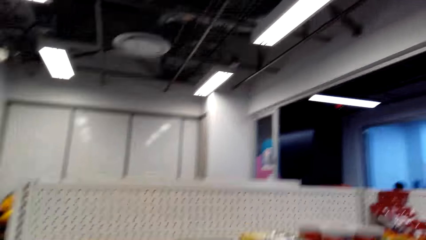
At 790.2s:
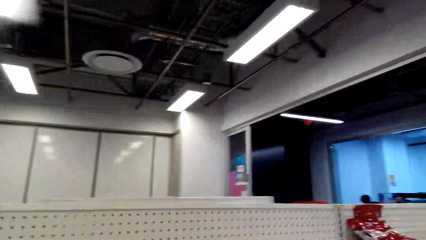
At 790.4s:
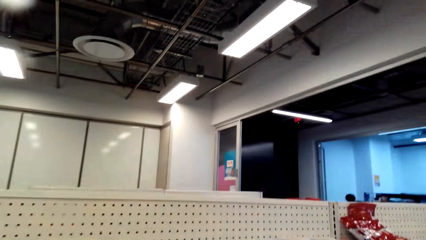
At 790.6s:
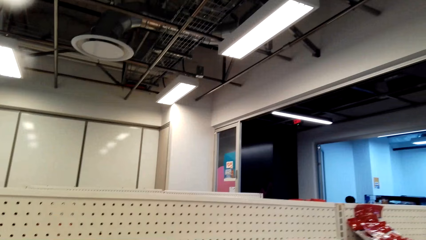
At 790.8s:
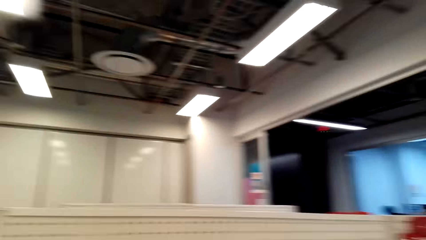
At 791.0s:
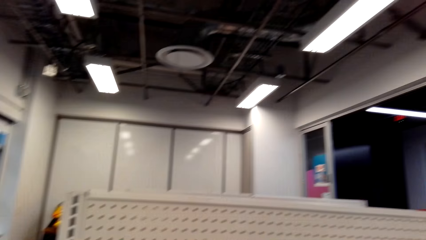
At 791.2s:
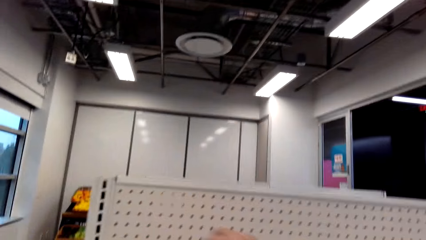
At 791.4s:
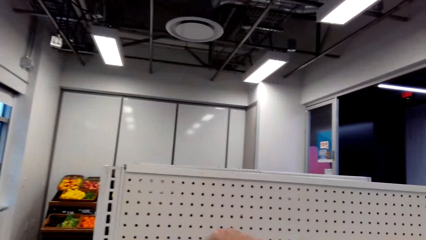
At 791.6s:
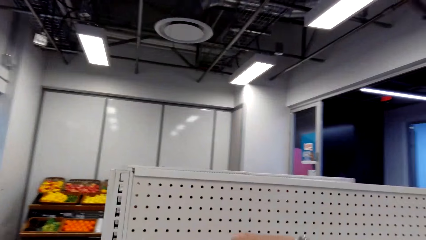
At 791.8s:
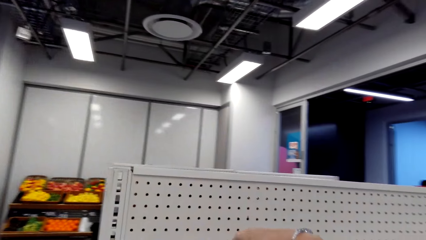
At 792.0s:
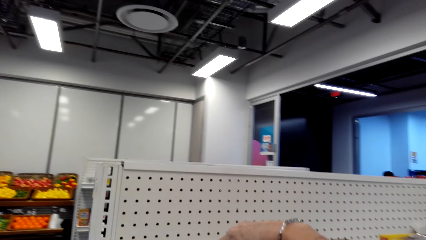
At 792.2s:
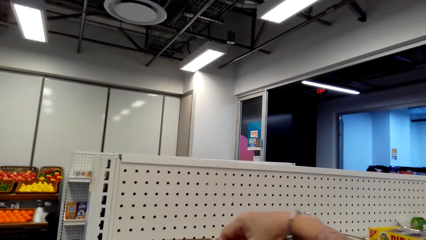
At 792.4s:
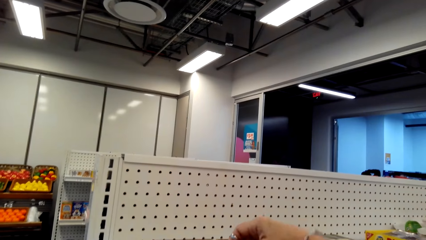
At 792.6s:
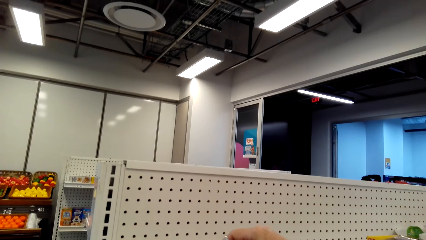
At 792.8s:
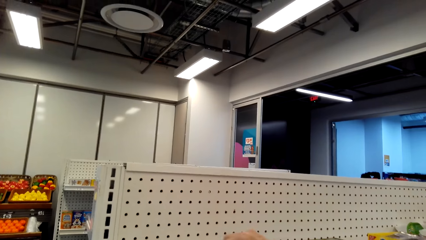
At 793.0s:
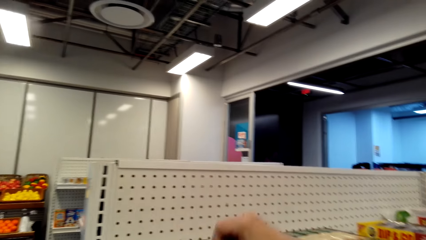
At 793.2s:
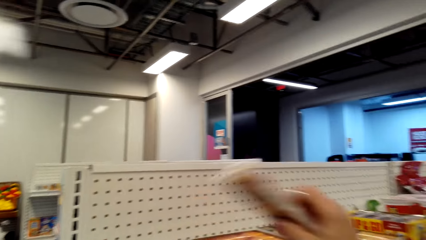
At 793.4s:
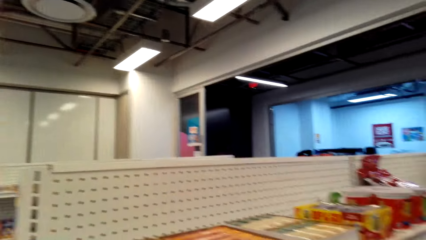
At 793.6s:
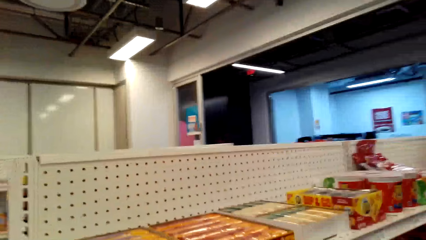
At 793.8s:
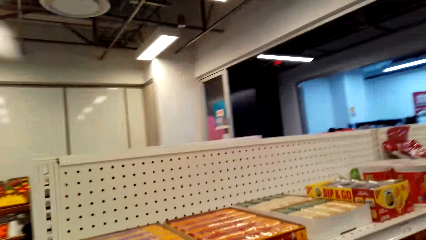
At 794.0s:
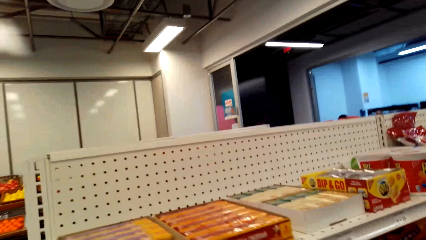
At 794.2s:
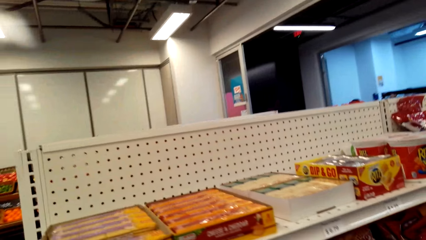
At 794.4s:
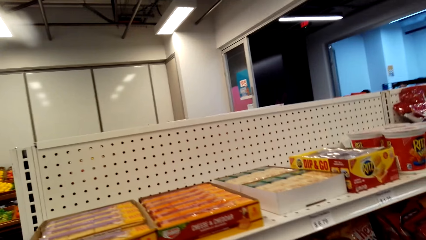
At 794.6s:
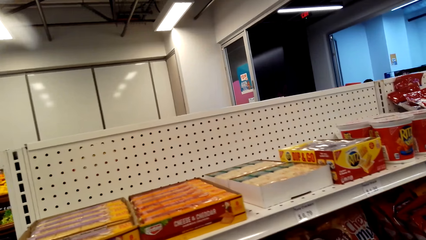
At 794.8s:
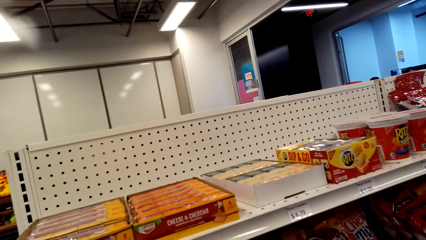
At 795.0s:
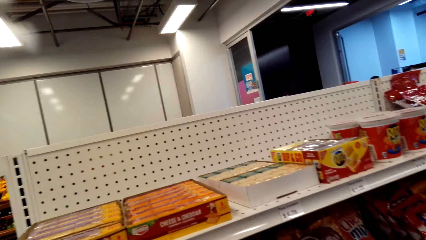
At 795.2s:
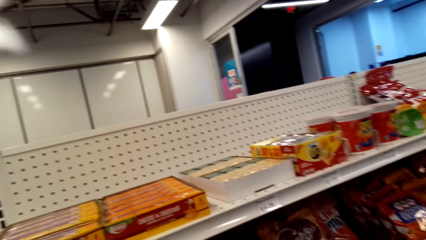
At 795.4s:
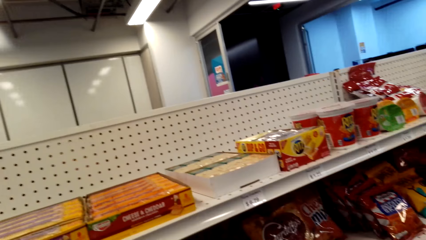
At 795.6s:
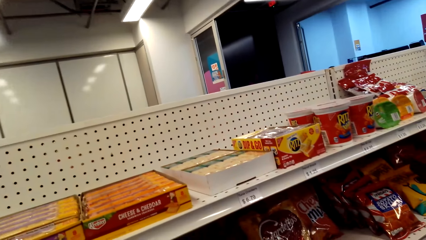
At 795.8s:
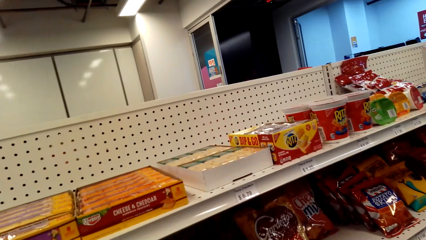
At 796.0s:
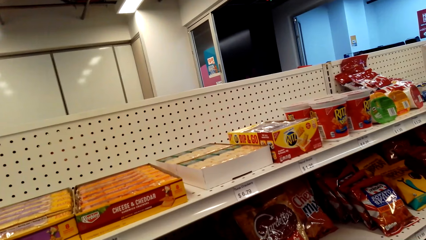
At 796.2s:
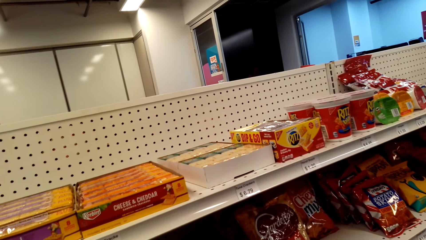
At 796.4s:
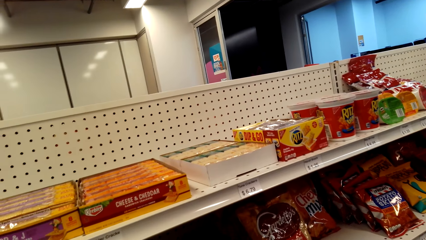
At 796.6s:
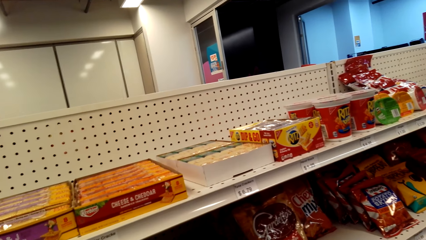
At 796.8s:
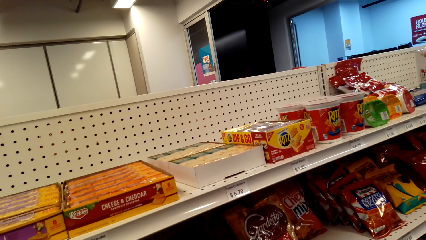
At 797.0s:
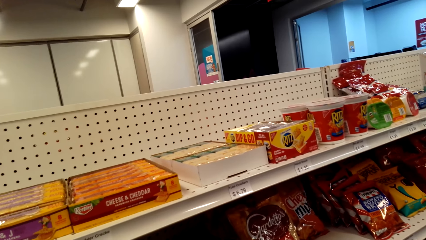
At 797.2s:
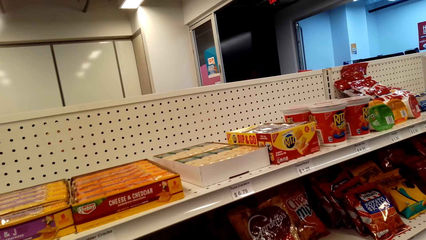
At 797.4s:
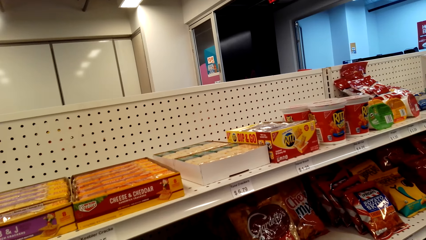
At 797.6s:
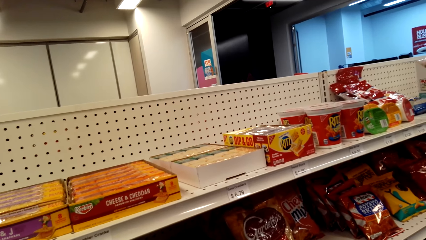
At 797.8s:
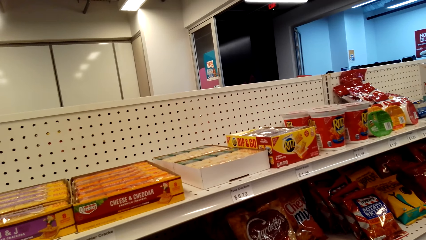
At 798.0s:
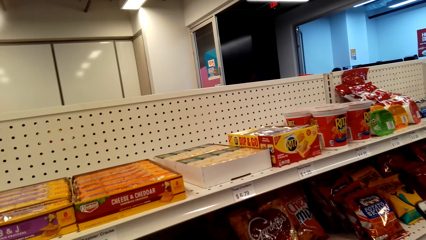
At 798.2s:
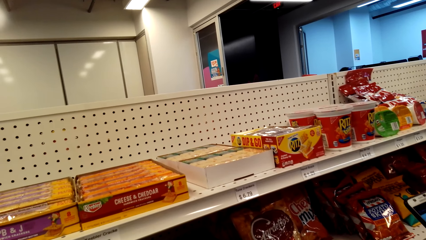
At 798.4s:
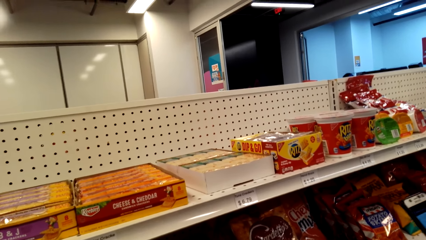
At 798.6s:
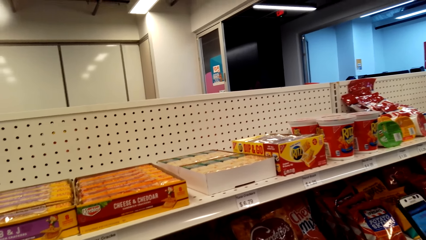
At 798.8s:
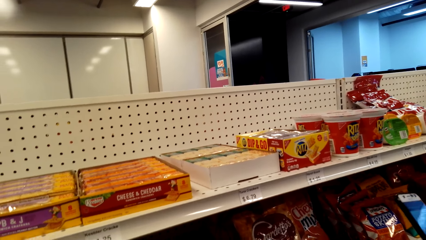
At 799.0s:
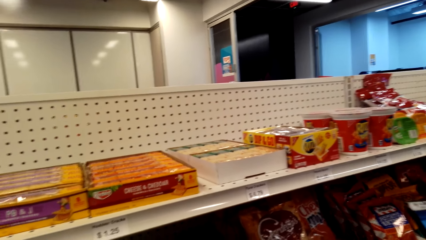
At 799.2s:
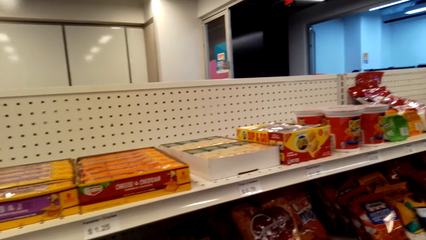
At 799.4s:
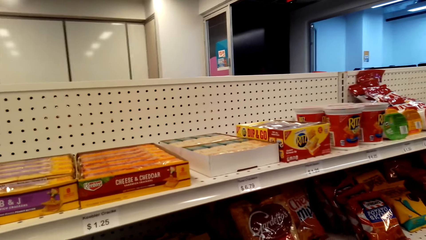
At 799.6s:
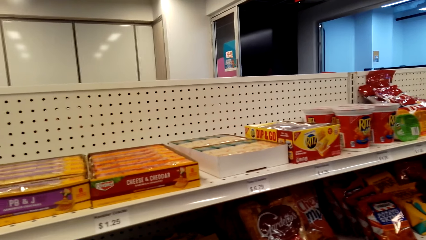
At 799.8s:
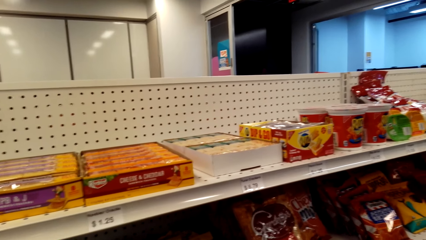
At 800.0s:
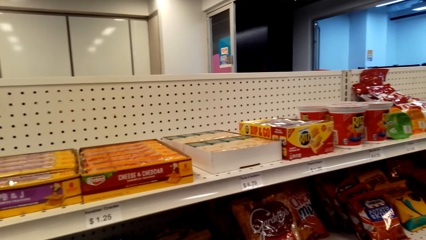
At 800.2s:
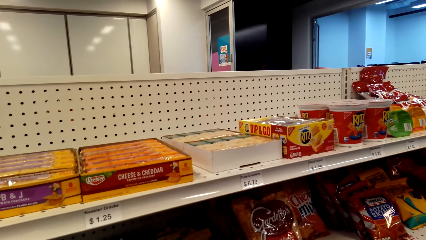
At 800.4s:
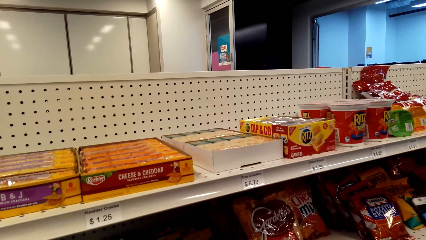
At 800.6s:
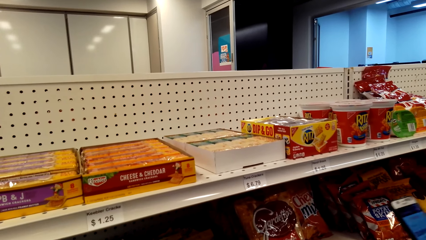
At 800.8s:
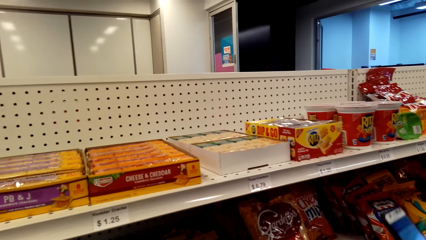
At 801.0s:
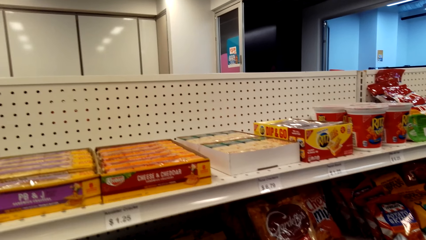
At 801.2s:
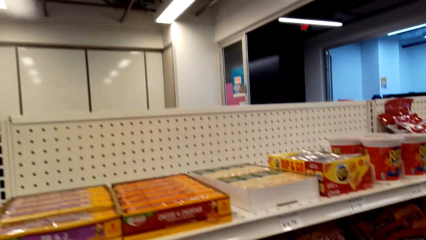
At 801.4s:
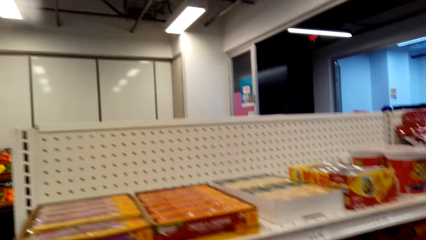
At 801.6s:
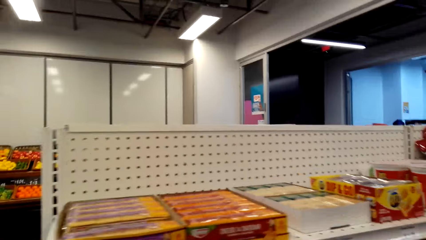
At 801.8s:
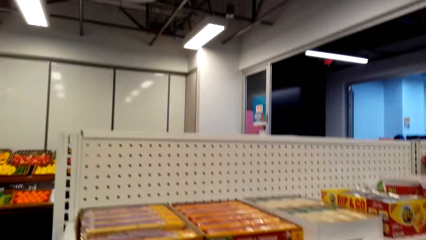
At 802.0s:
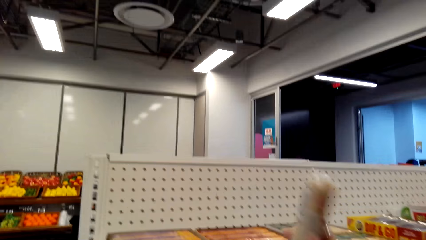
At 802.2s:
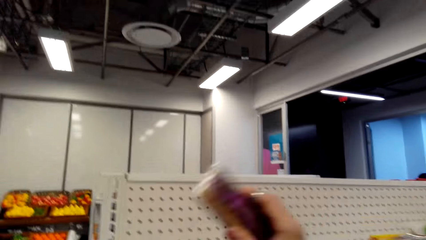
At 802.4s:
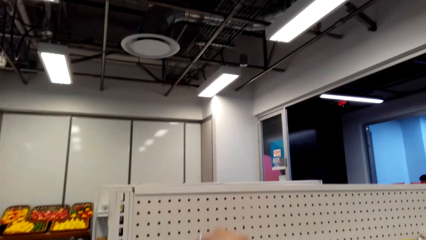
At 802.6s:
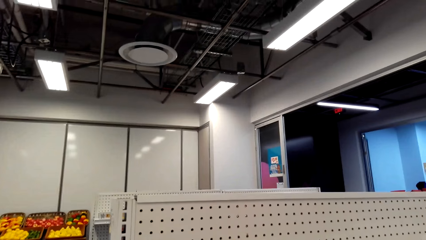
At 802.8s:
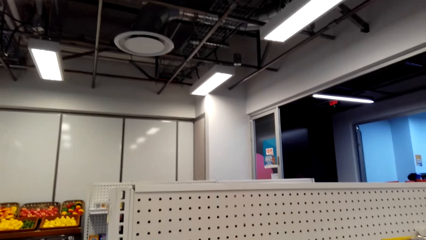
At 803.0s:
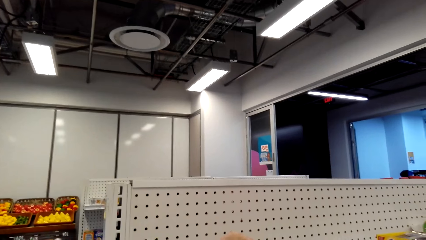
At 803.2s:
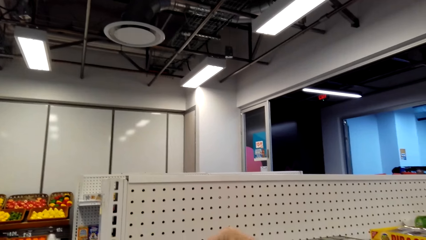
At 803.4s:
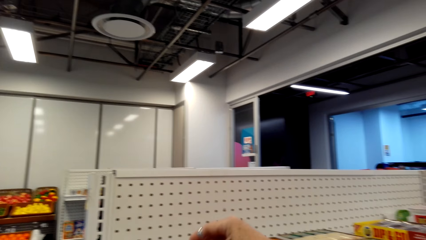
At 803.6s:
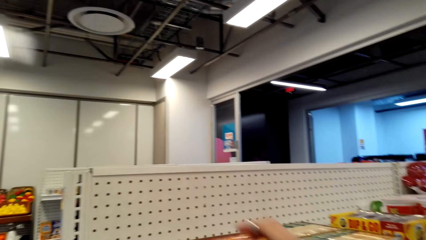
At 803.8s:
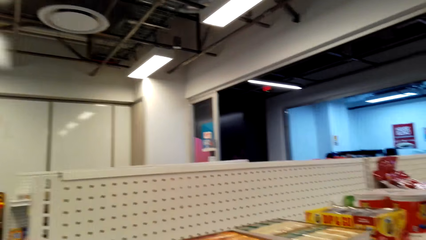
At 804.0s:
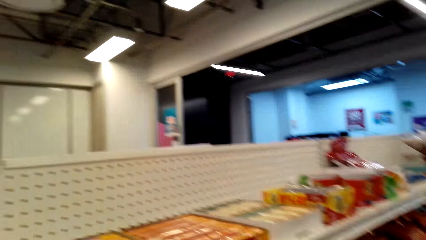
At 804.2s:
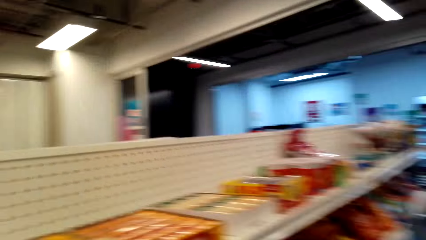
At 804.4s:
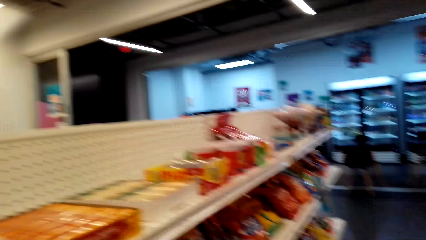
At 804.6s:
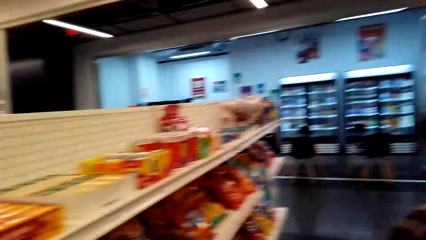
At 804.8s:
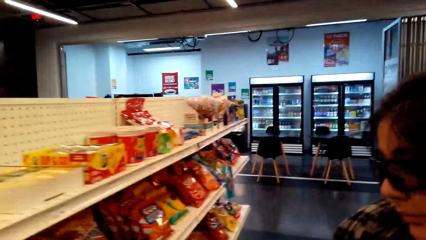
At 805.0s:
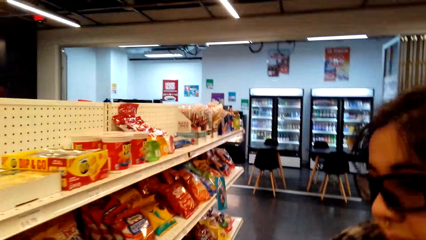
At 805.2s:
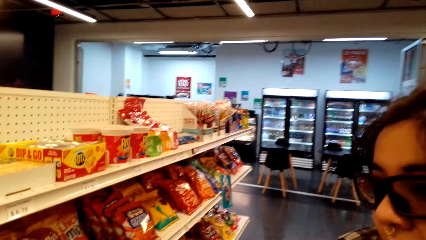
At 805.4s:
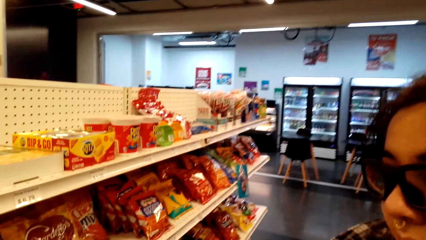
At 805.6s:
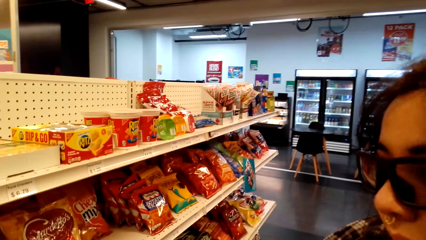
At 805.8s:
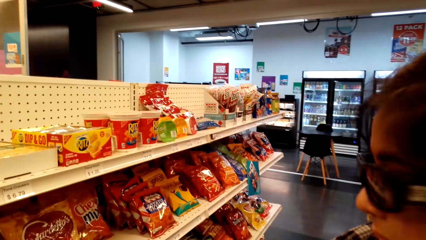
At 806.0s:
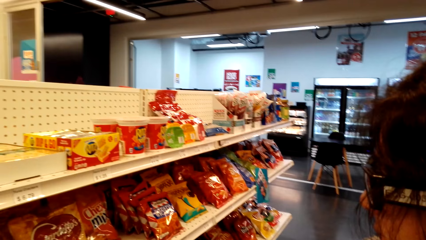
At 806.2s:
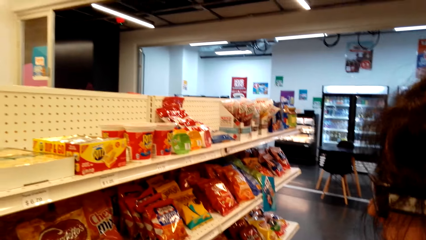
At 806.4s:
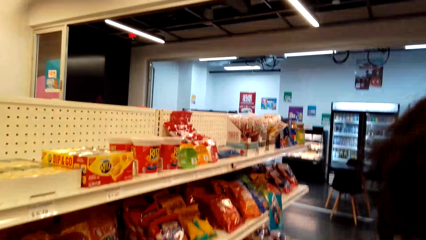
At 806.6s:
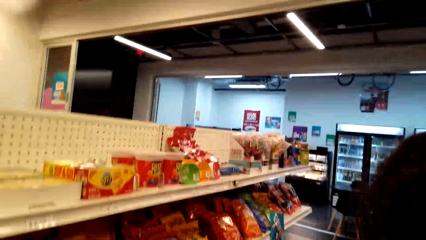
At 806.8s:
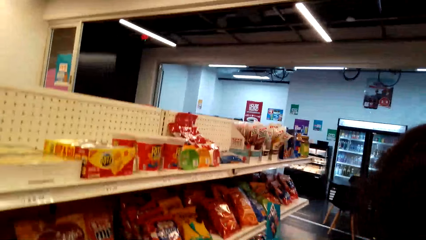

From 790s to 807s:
The camera wearer picks up a bar of crackers in a carton of crackers on the store shelf with her right hand. A lady uses her phone on the shelf. The camera wearer drops the bar of crackers in the carton of crackers on the shelf with her right hand. She stands along the shelf with the lady.
